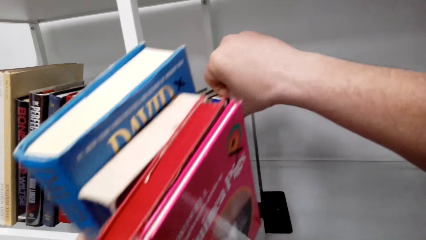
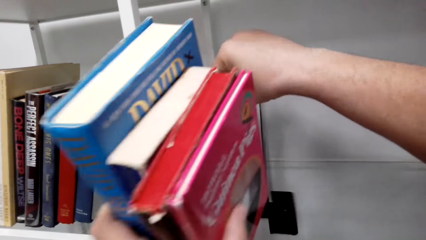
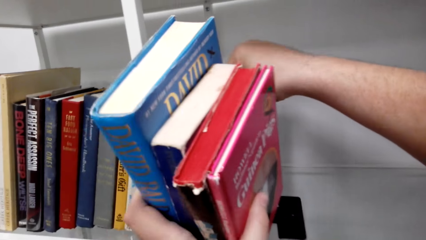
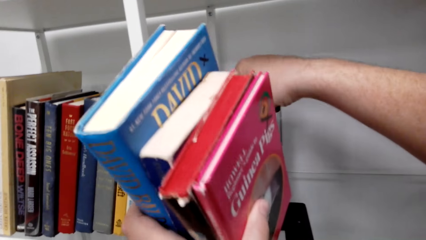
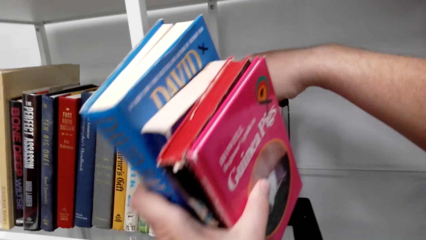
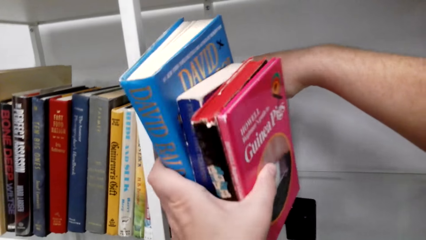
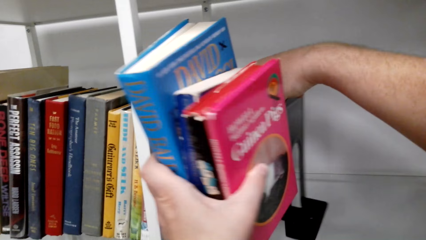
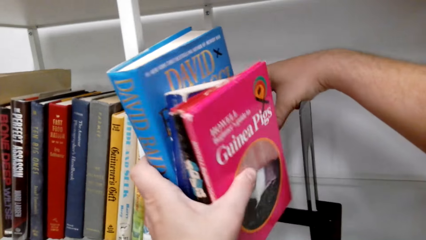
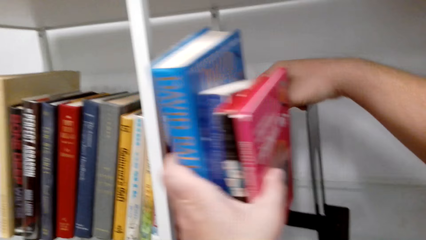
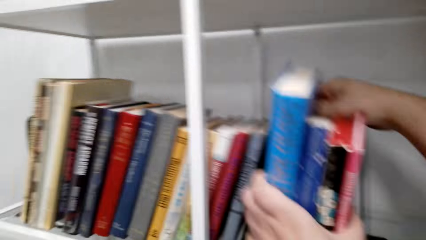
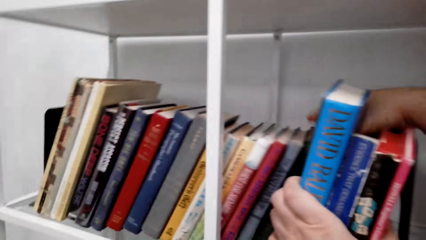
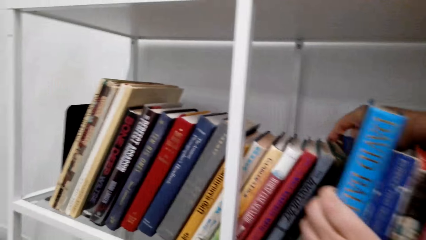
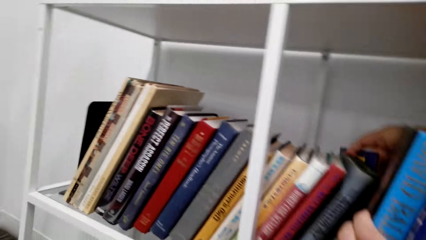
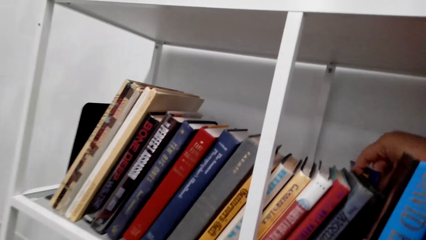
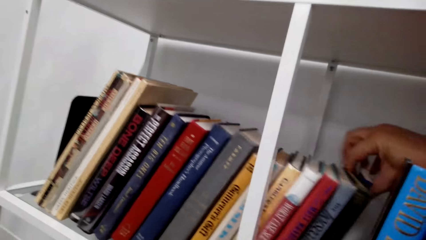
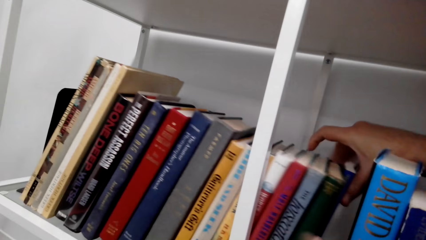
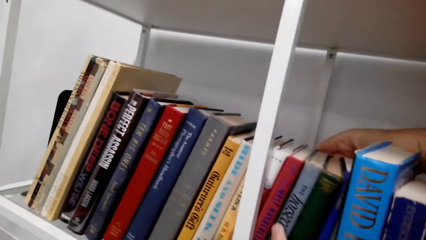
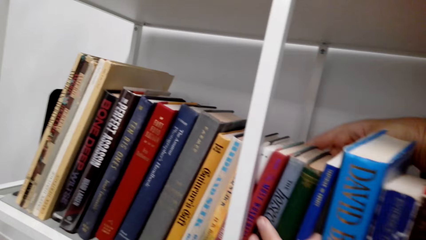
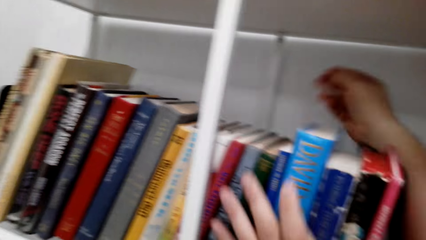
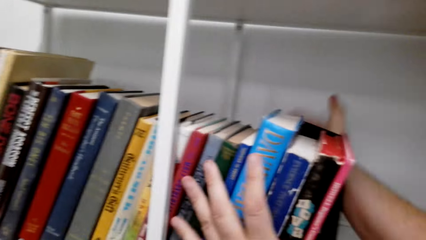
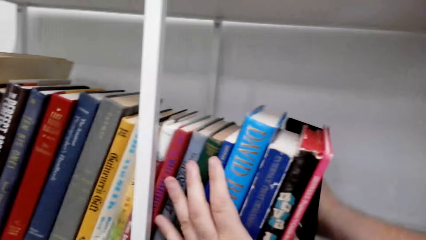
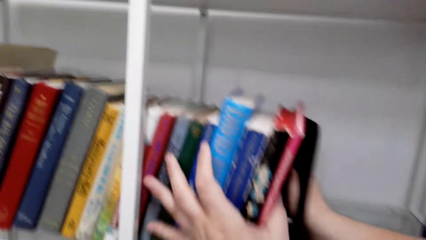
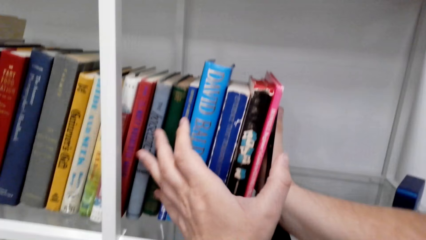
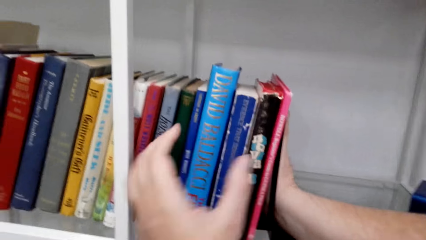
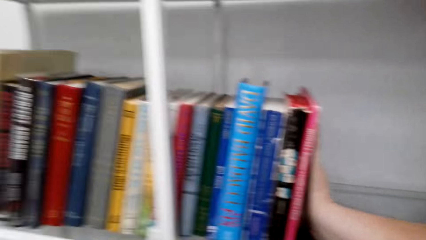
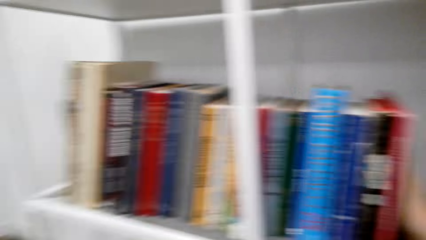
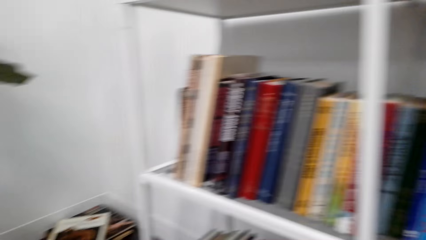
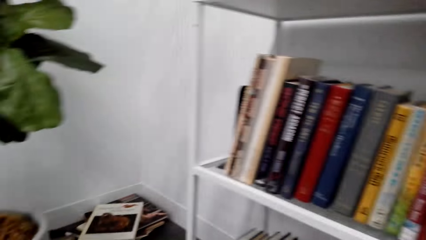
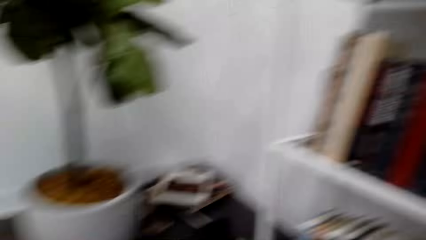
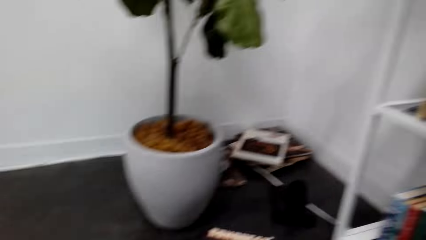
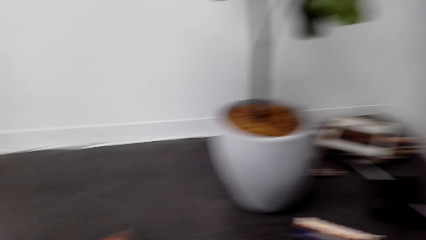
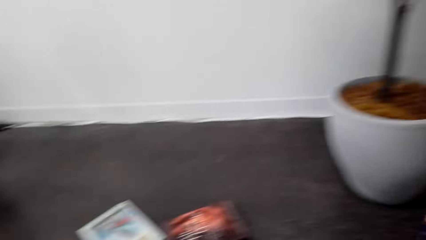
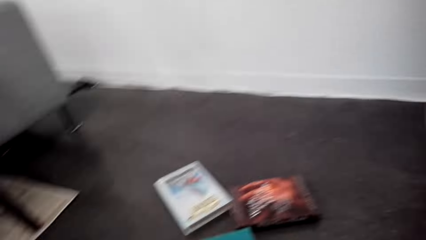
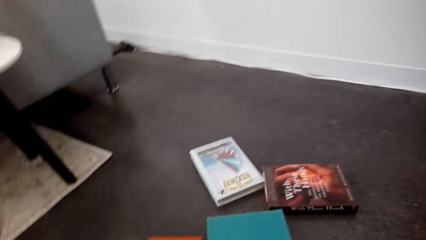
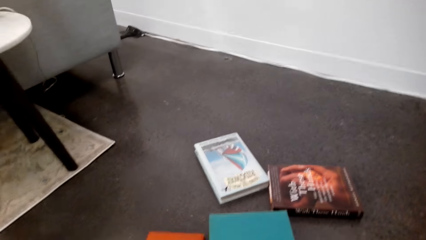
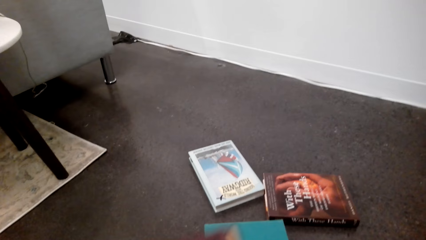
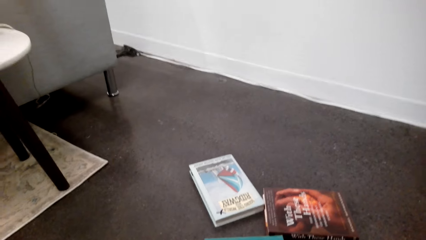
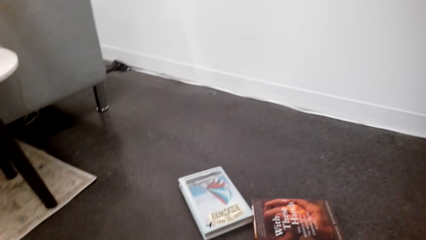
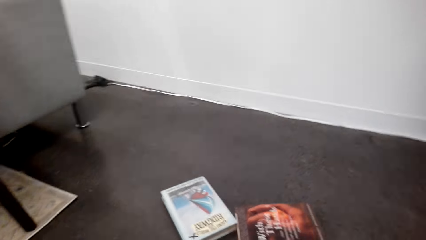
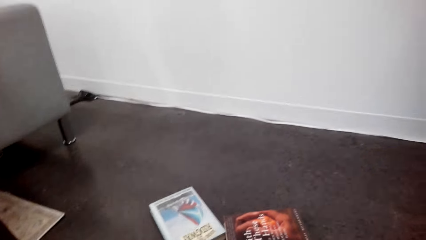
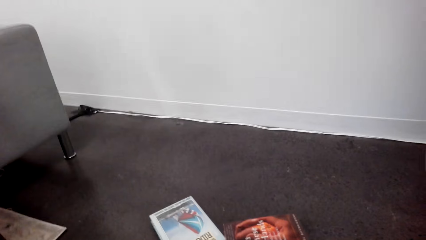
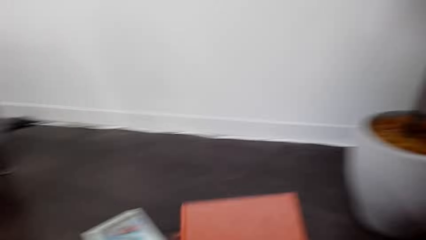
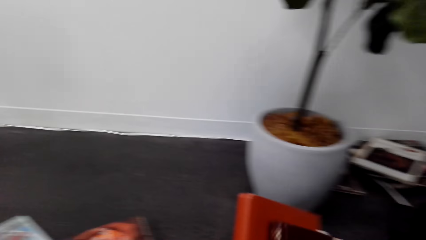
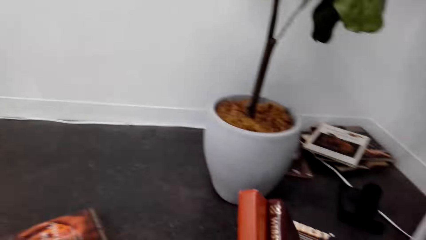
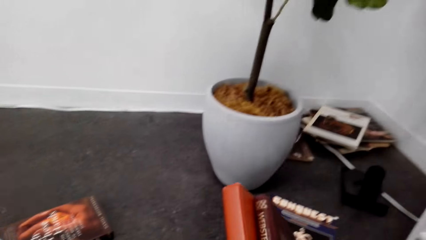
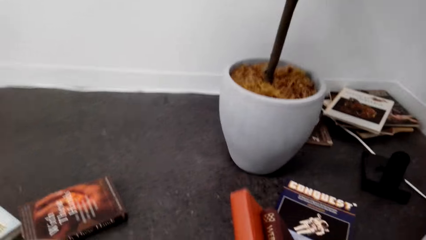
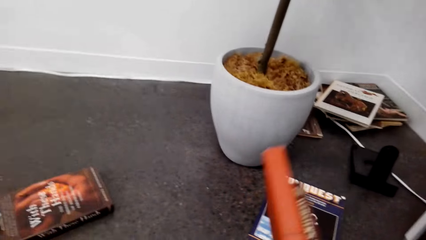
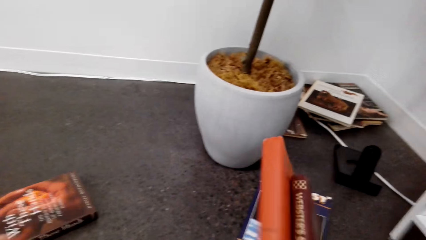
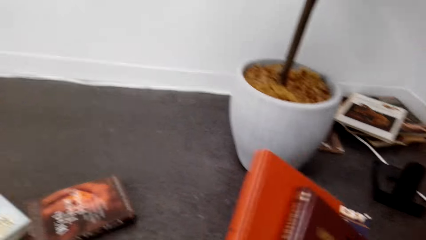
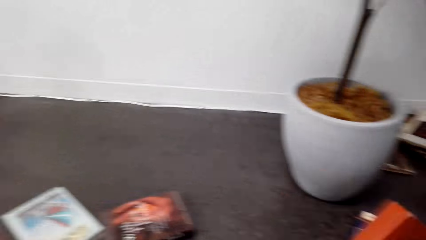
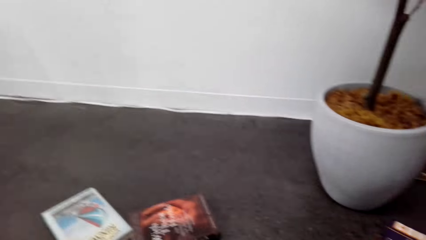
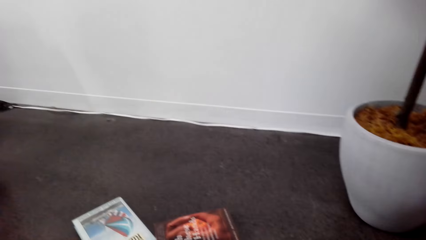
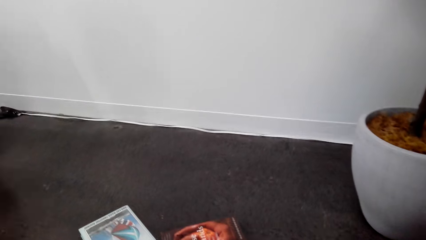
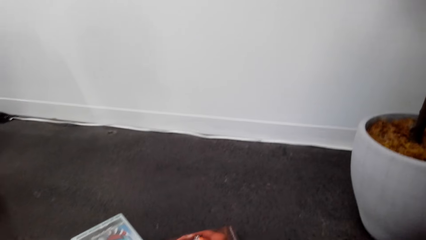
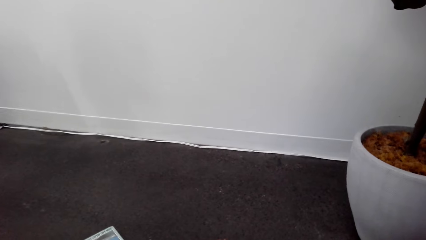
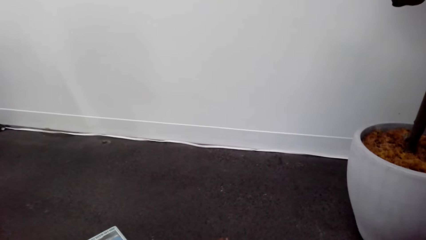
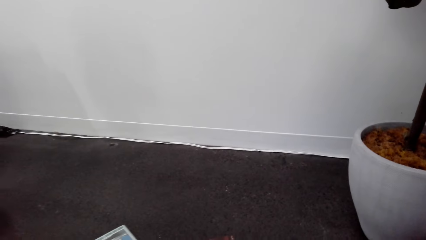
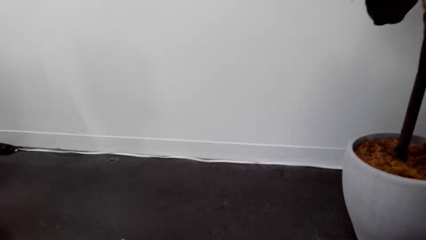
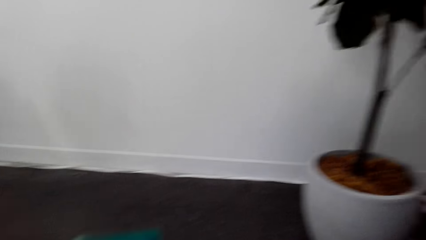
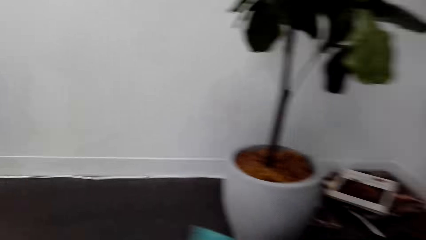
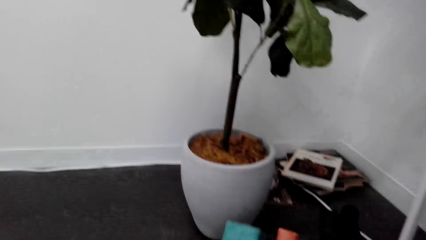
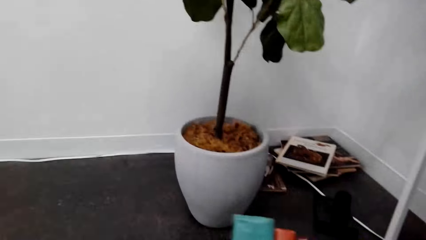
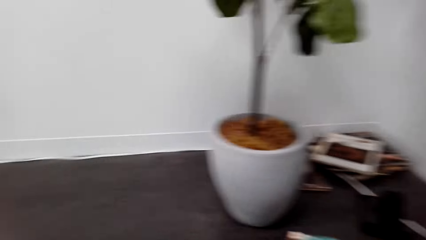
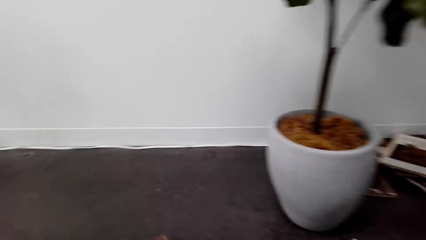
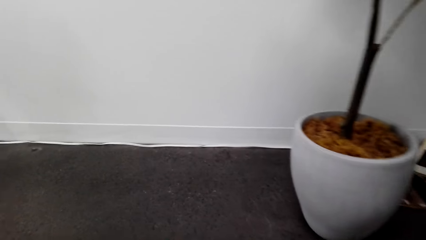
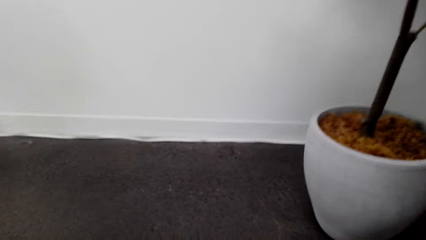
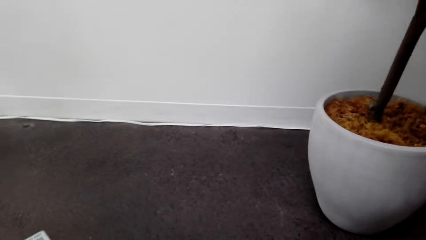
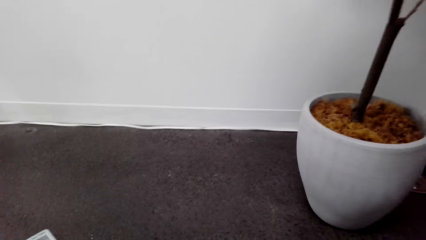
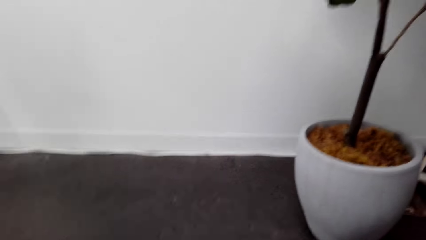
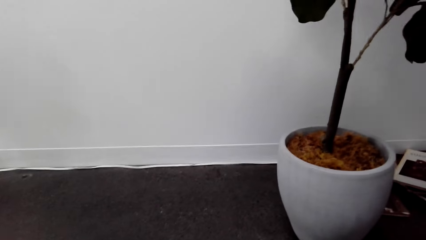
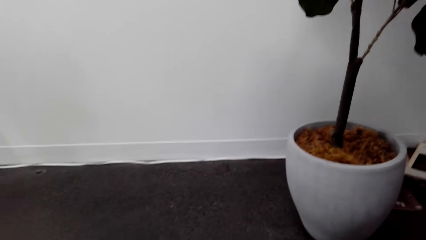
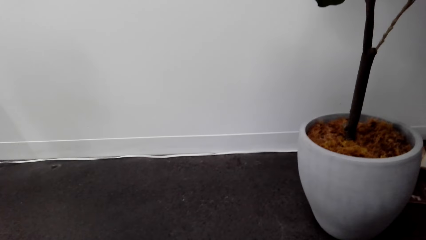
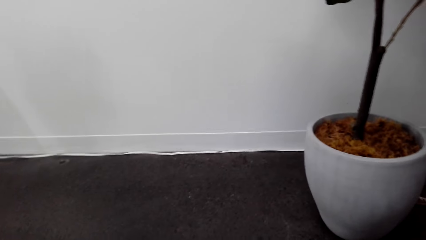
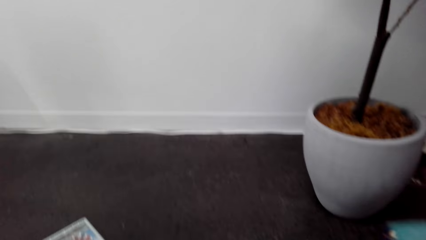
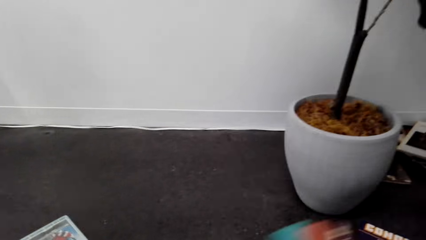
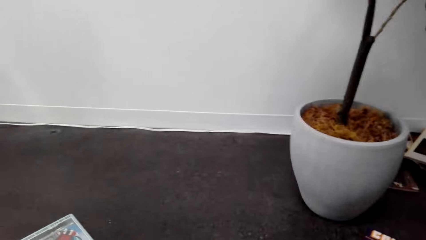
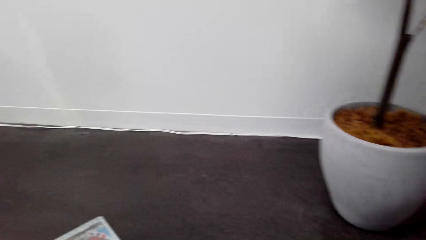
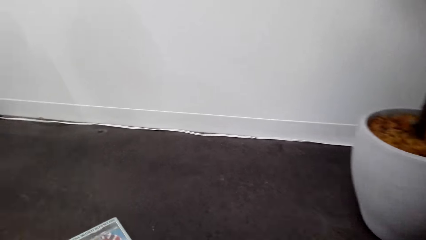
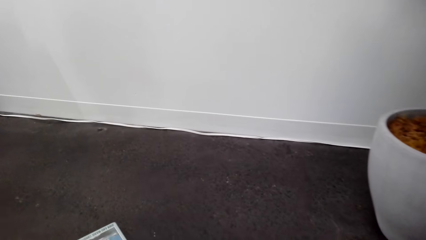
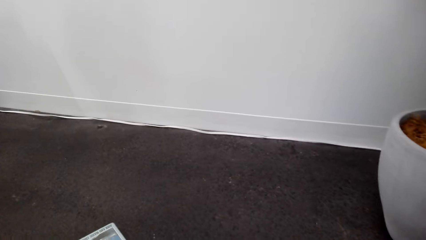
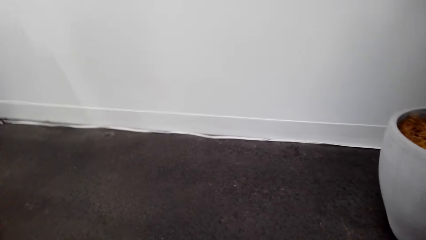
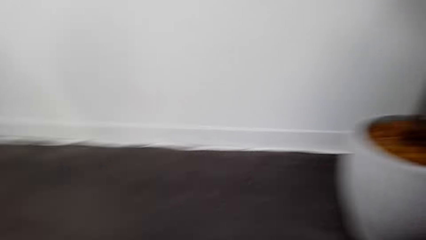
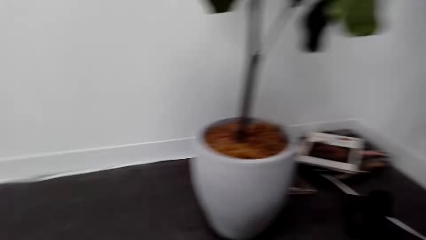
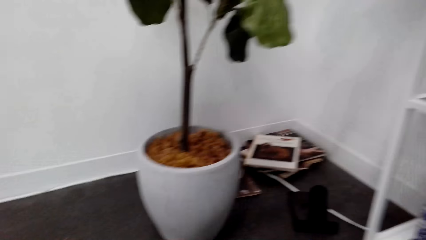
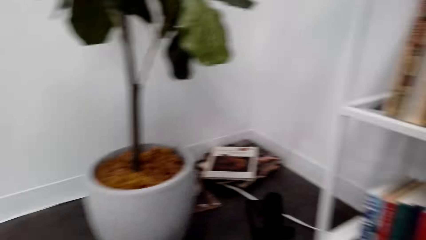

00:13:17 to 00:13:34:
The camera wearer holds the books with the right hand. They stack the books on the shelf. They move the bookend against the books. They look at the books on the floor. They pick the books from the floor. They hold the books. They look at the books. They look at the flower pot. They pick the books from the floor. They hold the book. They look at the flower pot.
